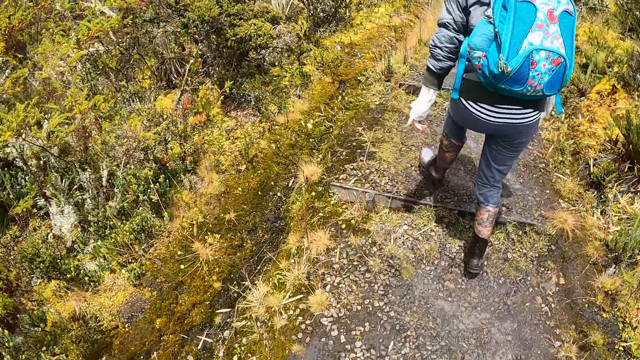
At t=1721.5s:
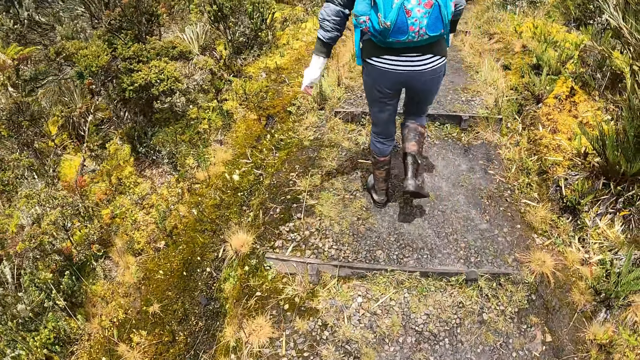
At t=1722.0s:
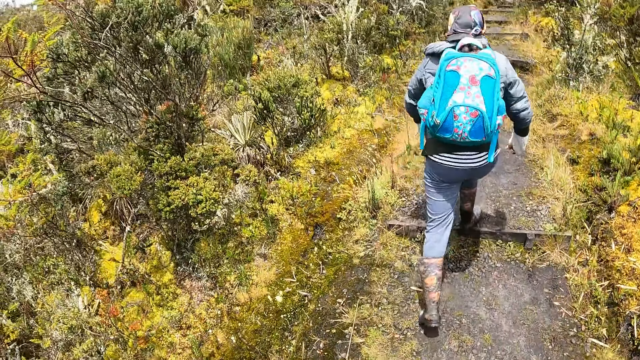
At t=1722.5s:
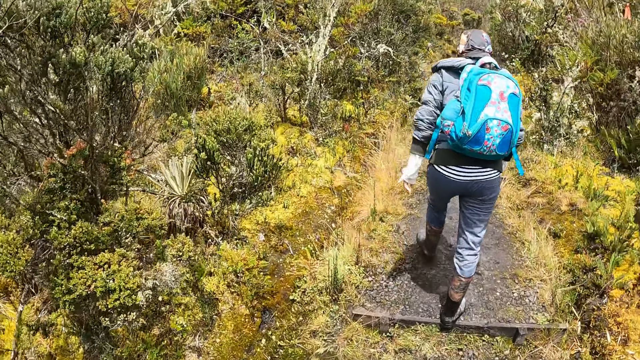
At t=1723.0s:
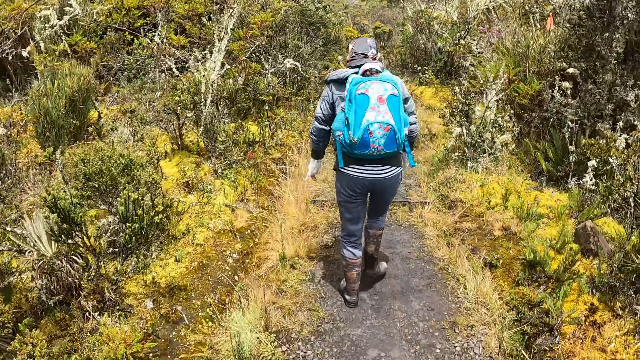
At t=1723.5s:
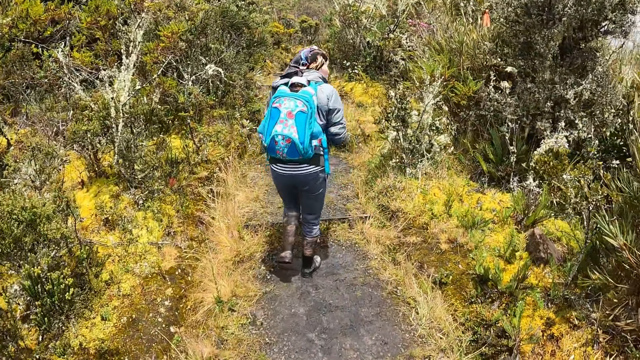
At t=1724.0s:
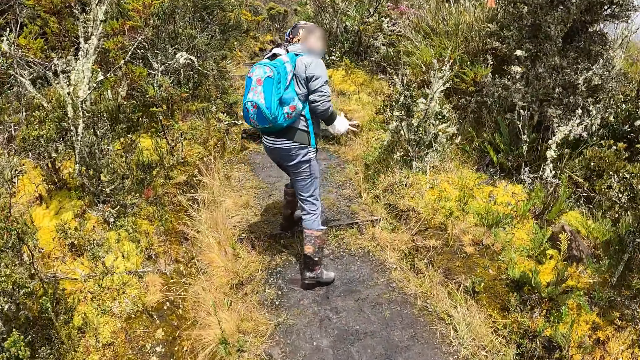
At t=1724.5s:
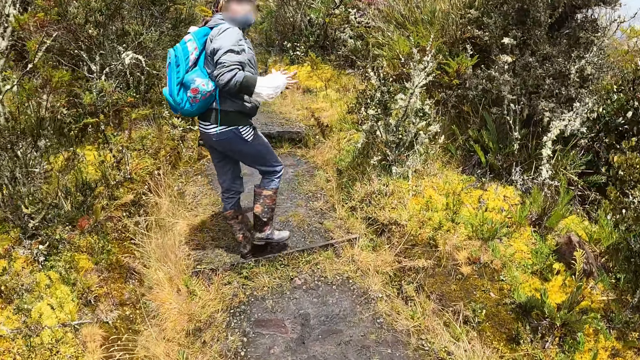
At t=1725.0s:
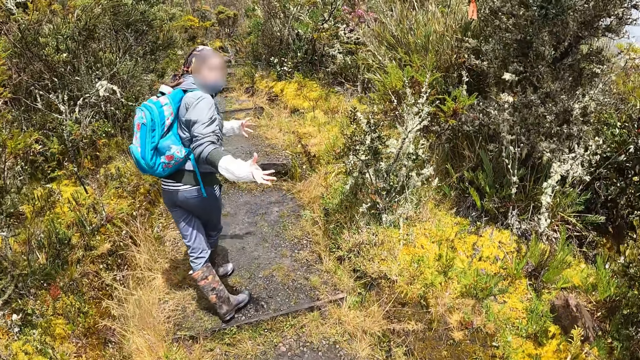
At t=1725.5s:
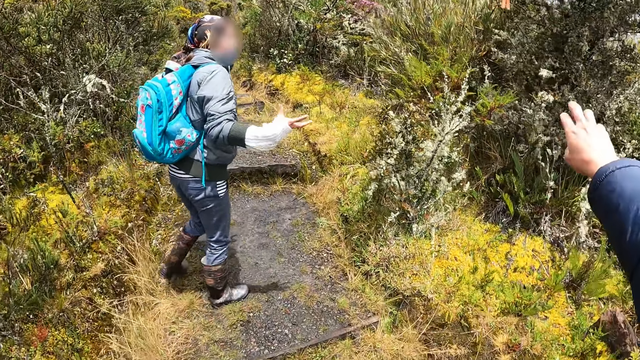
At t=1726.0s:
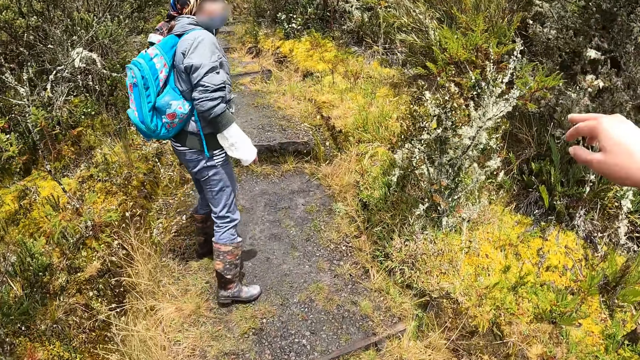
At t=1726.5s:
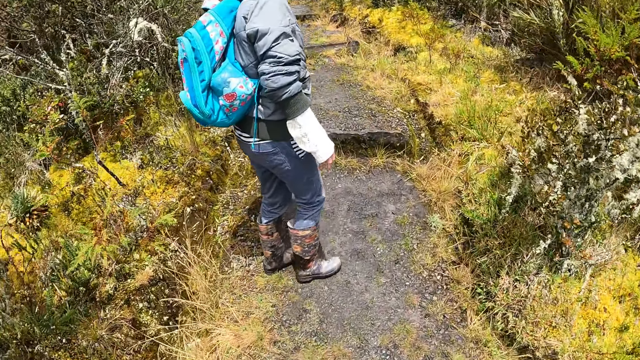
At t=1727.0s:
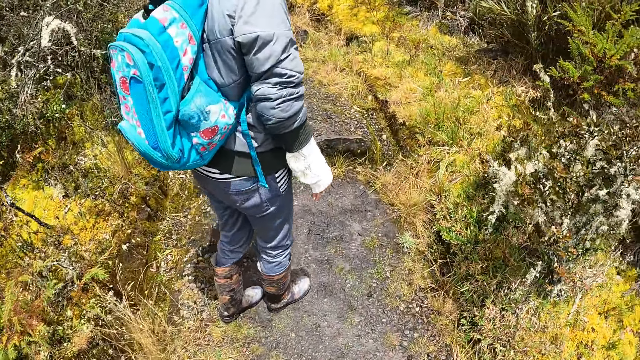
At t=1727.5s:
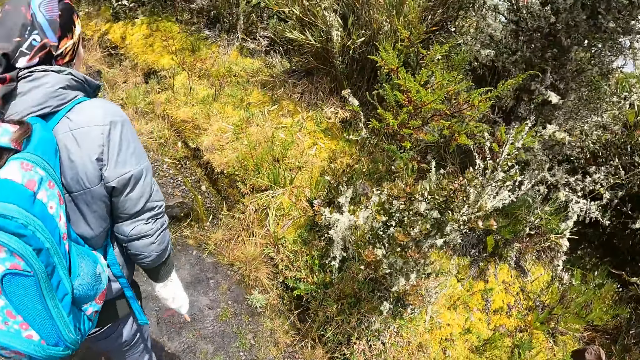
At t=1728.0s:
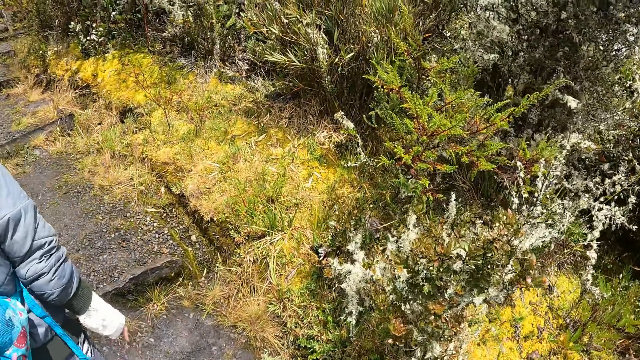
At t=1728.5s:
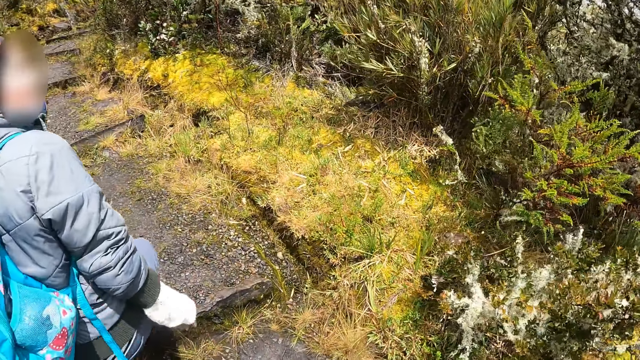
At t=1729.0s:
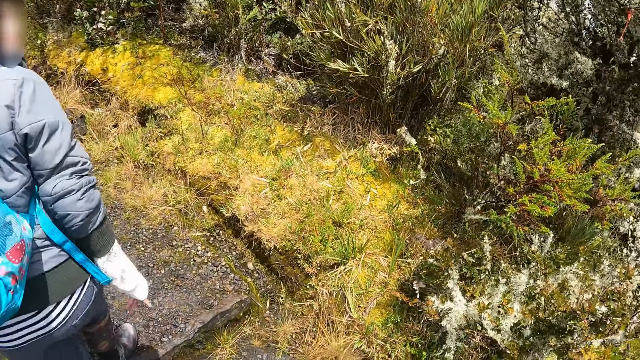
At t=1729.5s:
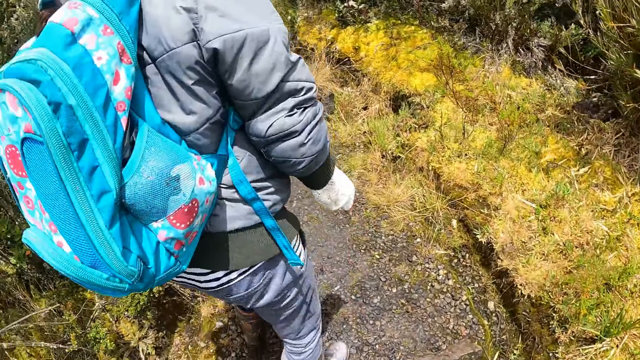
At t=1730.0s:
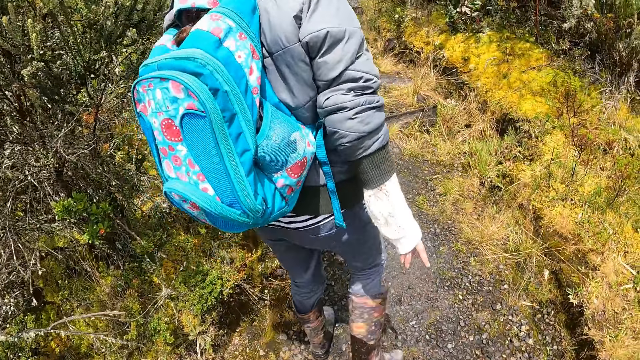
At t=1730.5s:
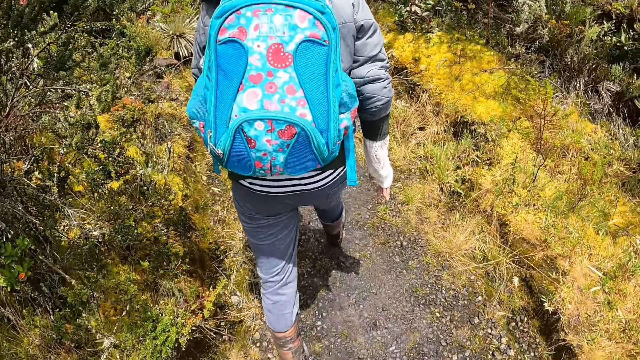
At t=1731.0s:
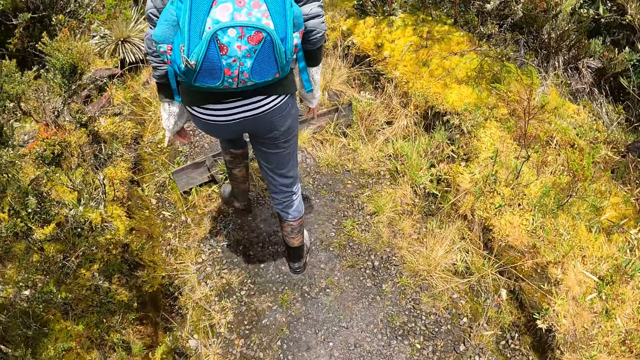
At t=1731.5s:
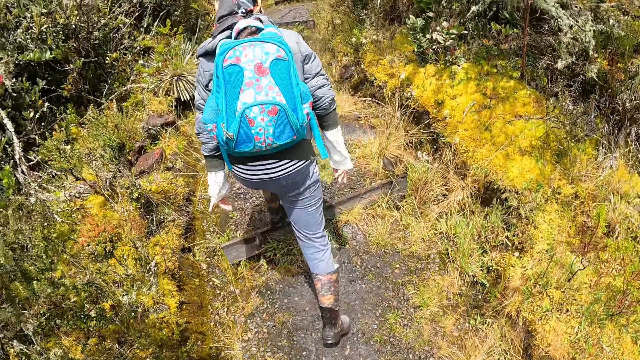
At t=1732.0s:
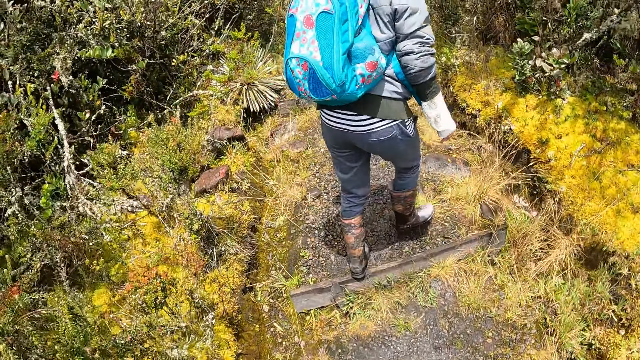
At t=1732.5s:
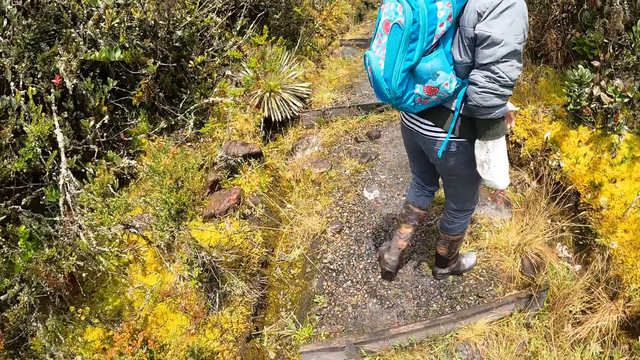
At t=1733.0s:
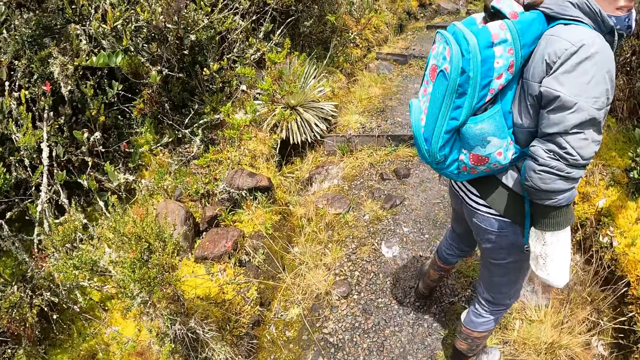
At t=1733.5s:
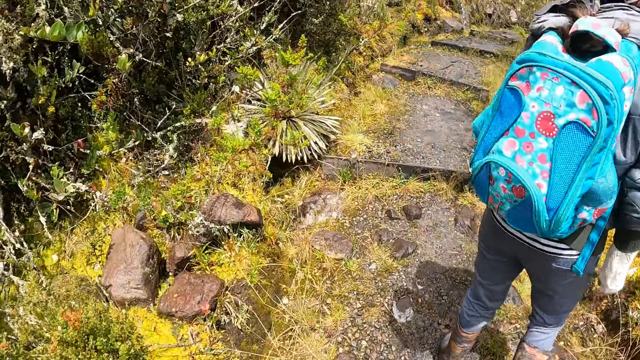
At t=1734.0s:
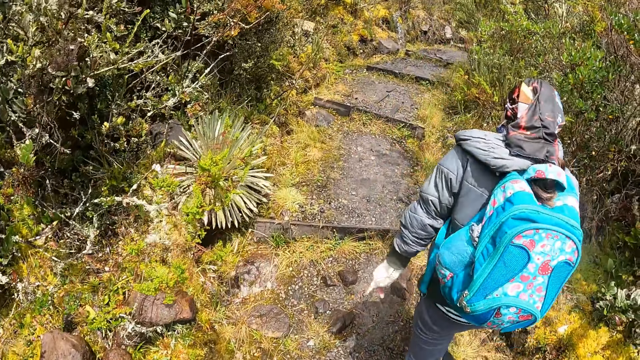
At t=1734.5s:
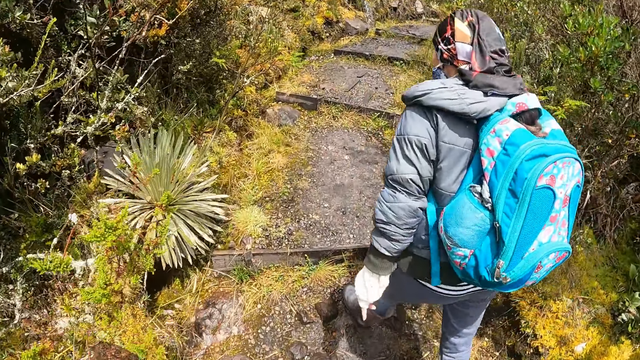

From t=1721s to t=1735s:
The camera wearer points at the pathway. They walk around.

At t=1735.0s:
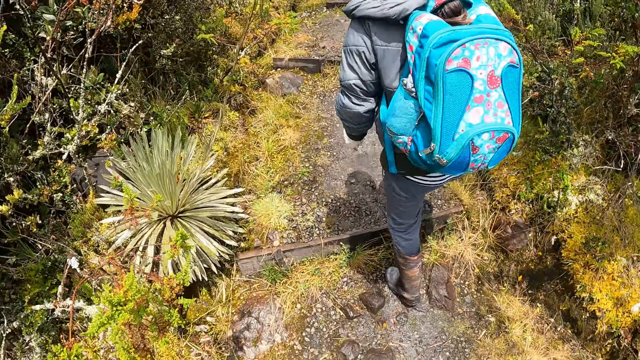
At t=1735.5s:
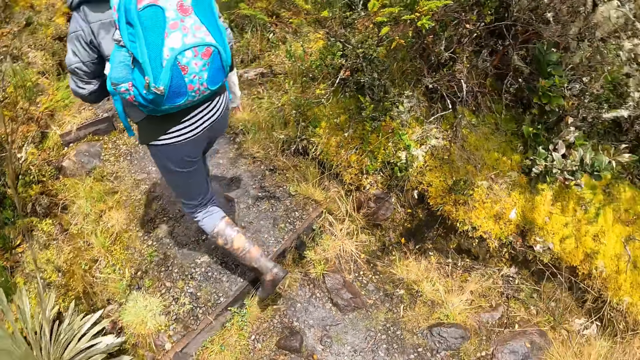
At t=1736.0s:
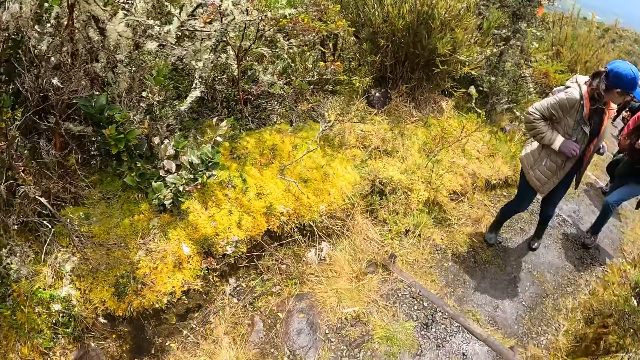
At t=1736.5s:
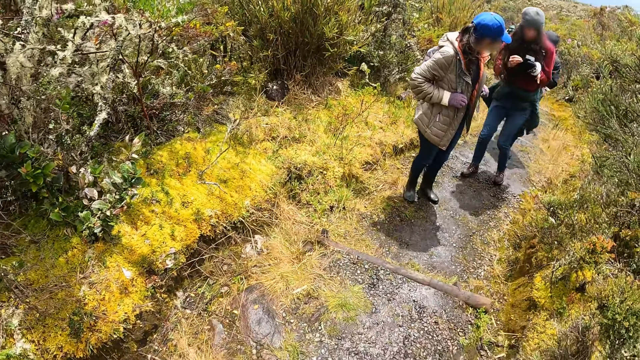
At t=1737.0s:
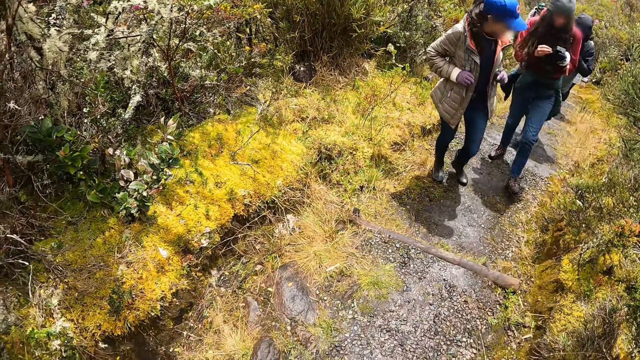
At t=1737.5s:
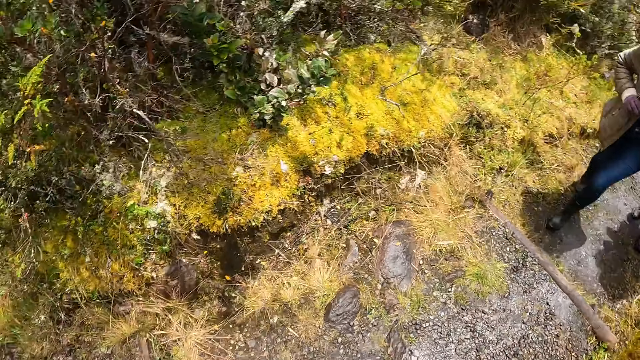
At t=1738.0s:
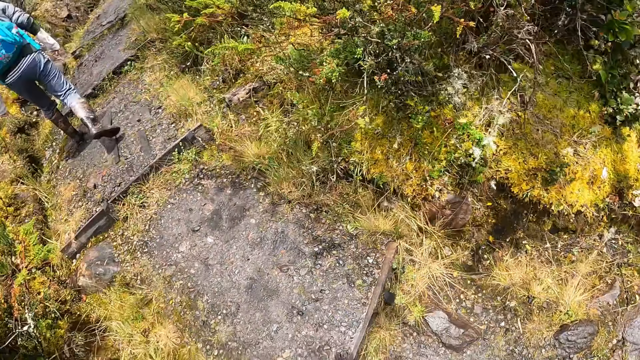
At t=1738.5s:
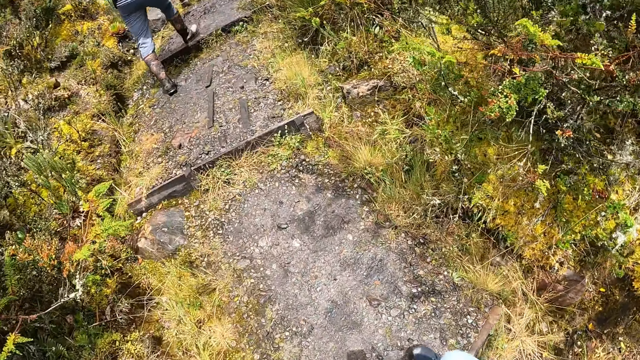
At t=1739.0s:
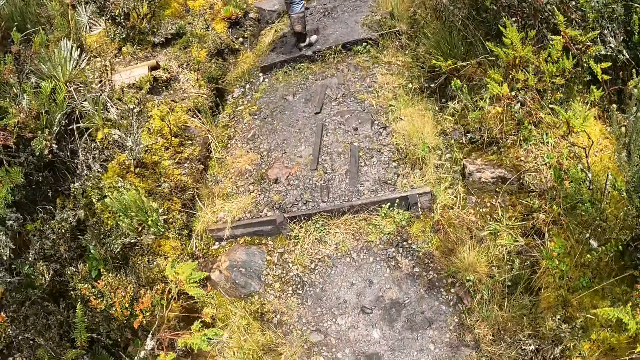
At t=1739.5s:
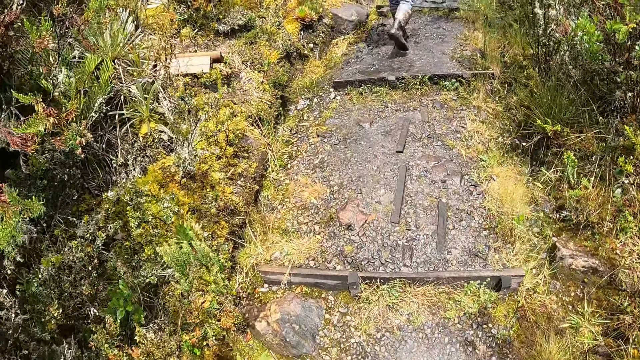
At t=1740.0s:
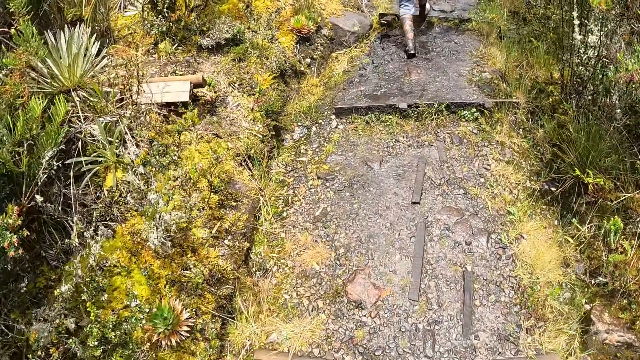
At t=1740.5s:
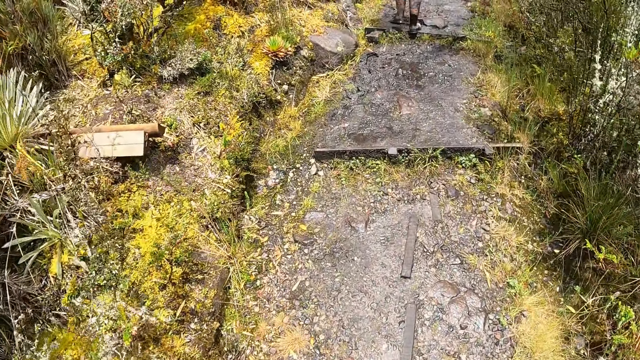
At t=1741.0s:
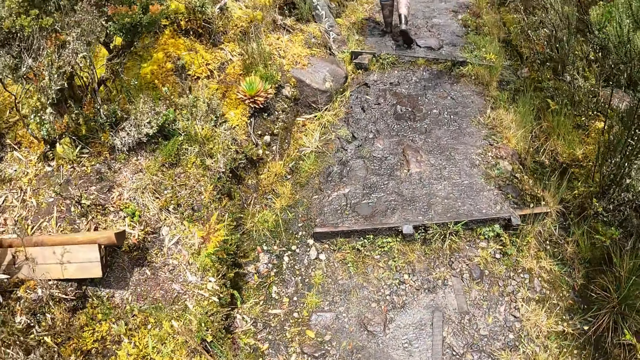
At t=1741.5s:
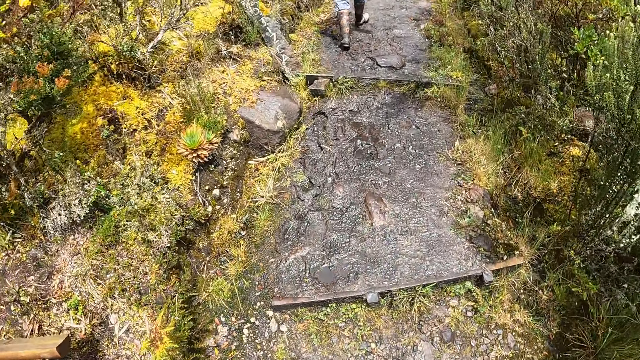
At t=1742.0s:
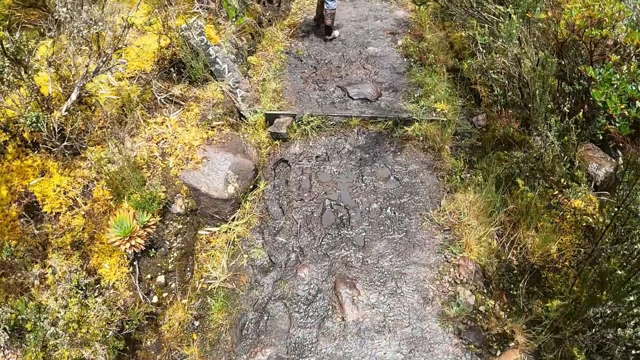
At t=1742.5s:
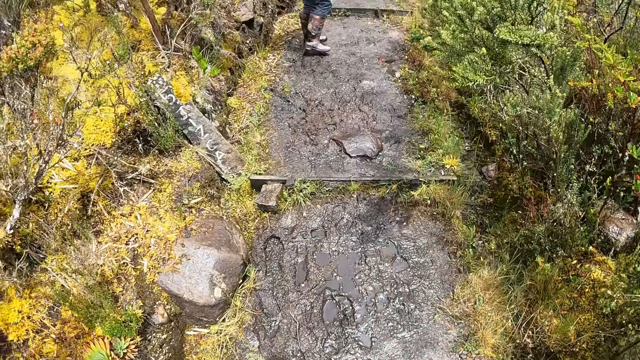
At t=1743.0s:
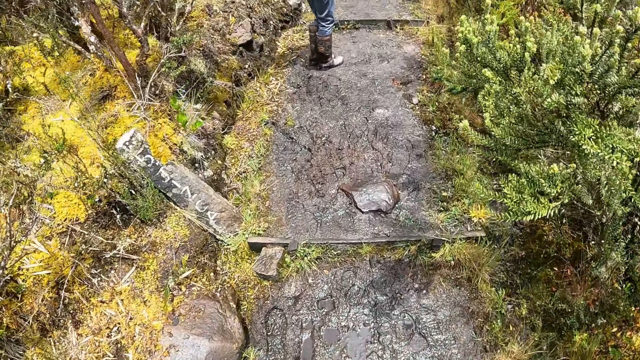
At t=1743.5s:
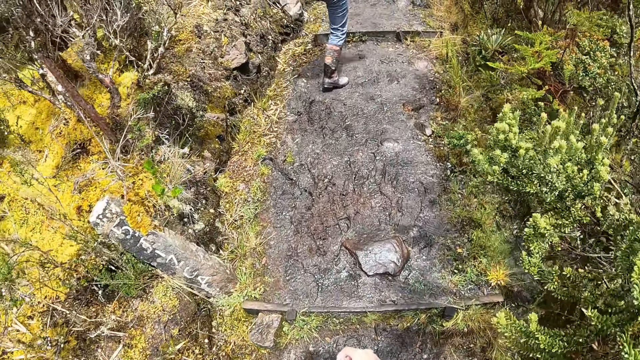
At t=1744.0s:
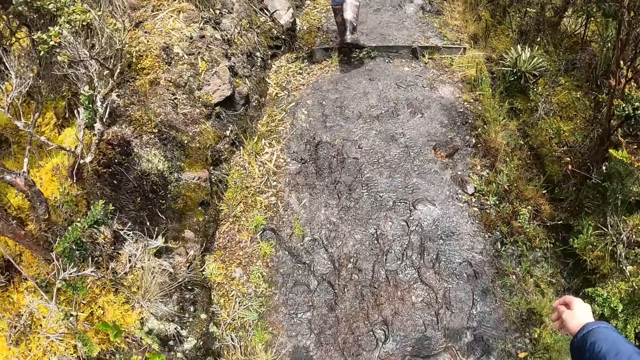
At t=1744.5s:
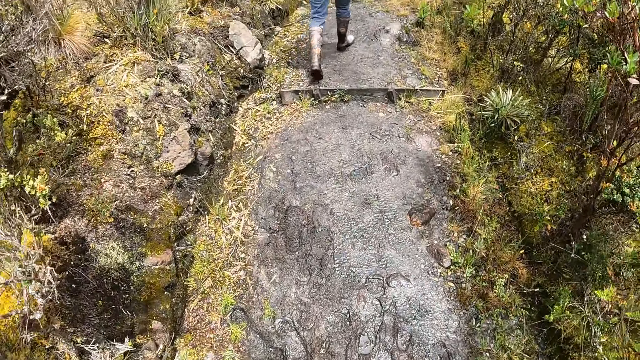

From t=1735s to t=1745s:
The camera wearer looks around. They walk around.
